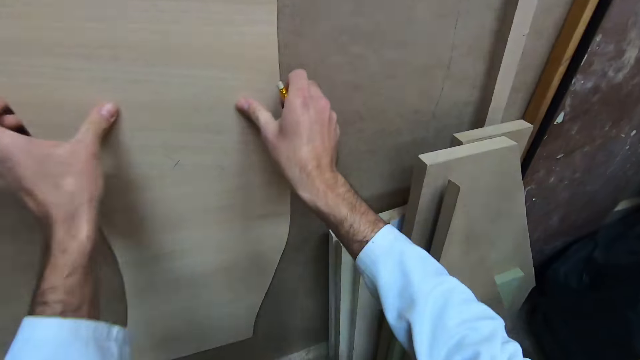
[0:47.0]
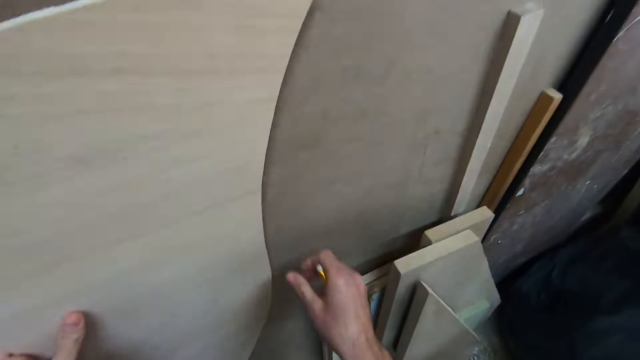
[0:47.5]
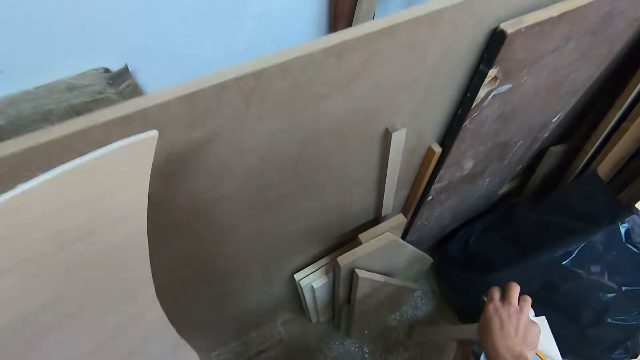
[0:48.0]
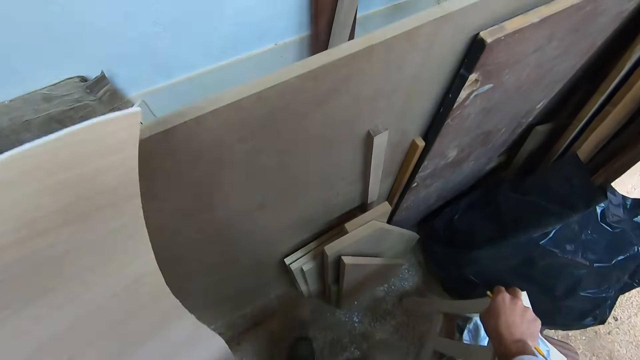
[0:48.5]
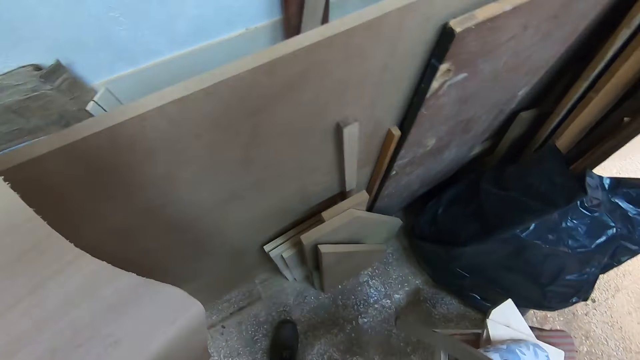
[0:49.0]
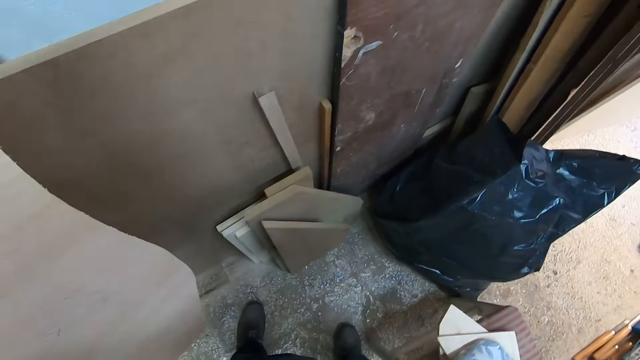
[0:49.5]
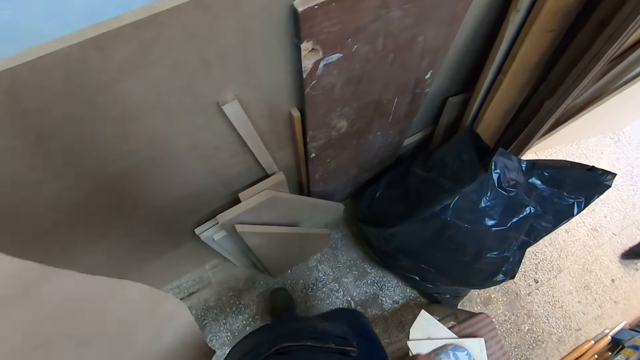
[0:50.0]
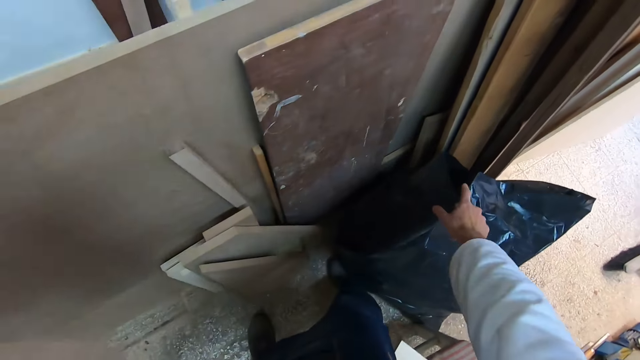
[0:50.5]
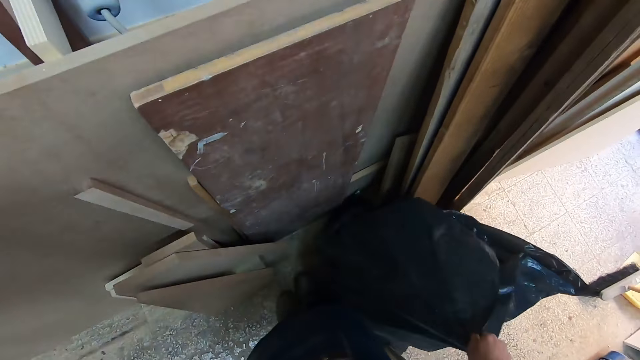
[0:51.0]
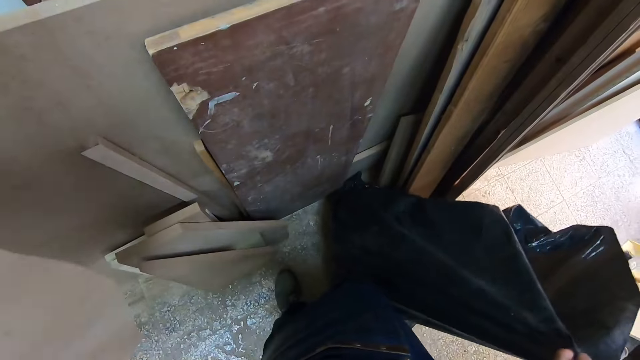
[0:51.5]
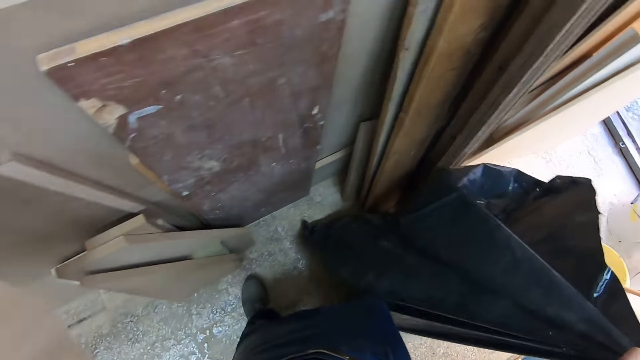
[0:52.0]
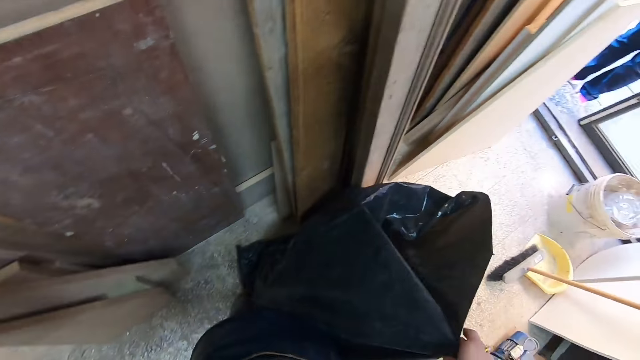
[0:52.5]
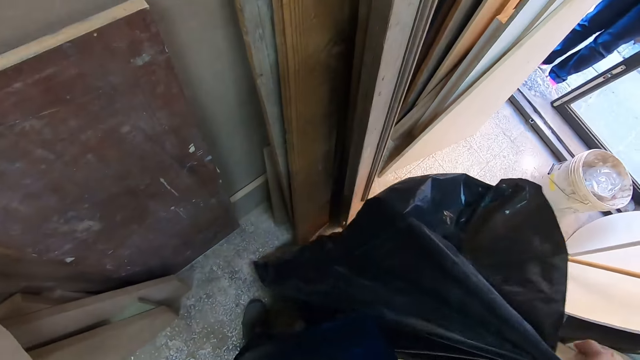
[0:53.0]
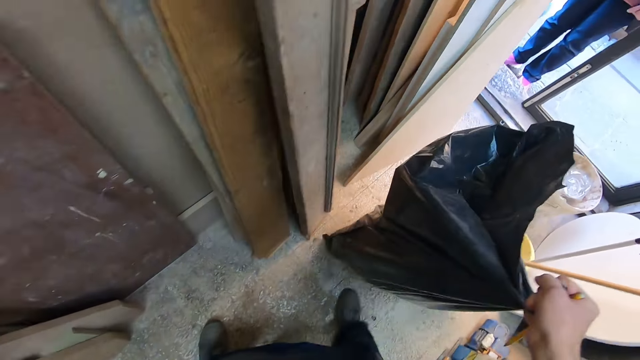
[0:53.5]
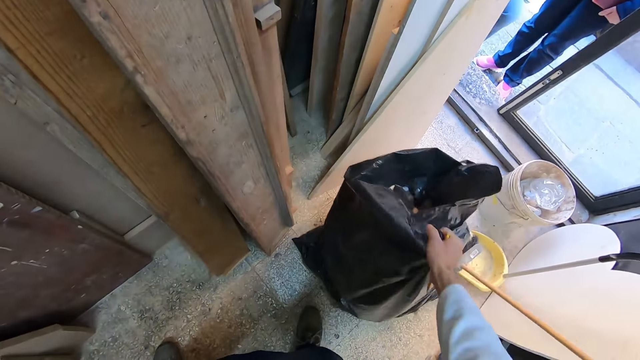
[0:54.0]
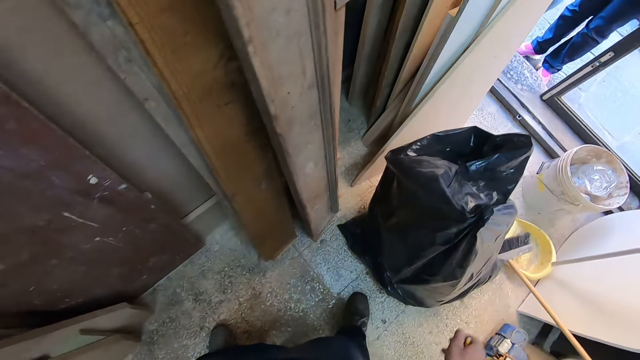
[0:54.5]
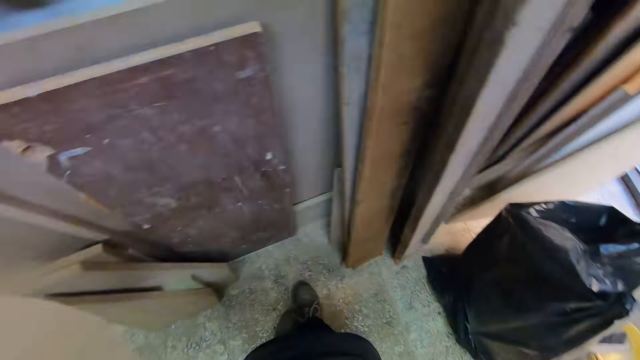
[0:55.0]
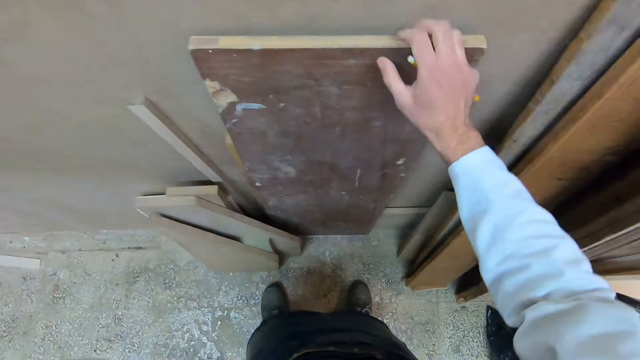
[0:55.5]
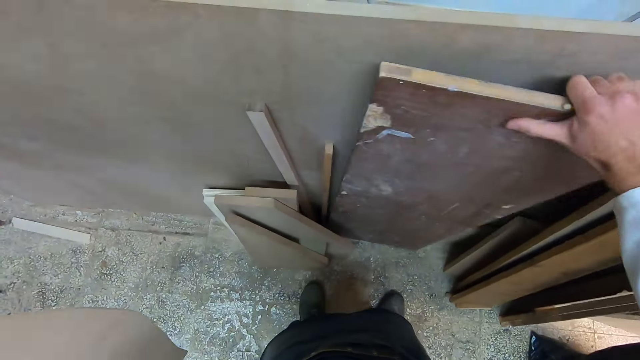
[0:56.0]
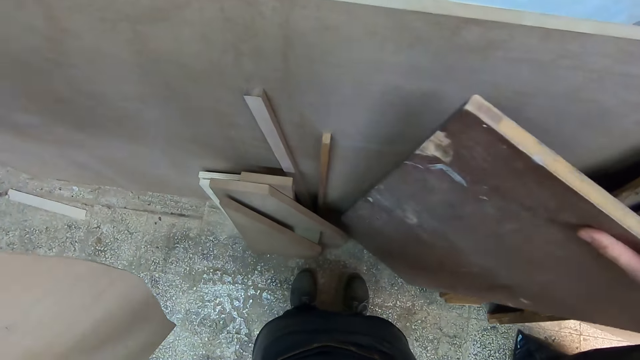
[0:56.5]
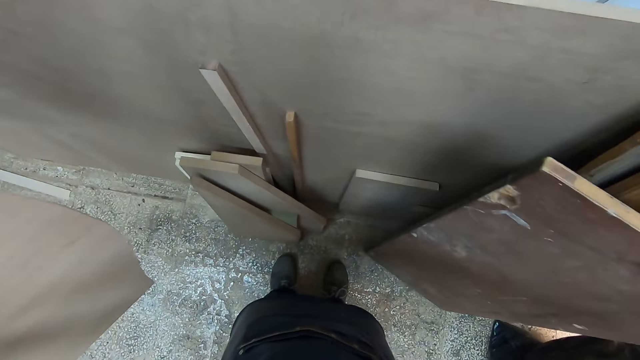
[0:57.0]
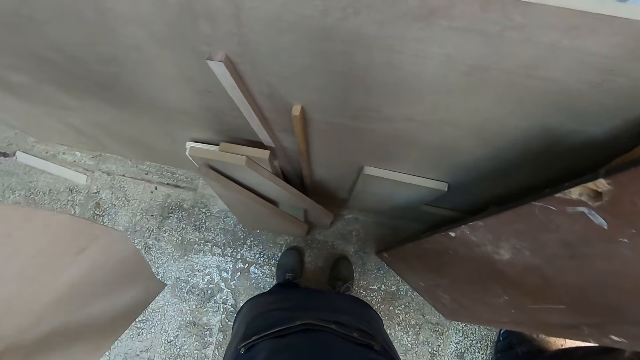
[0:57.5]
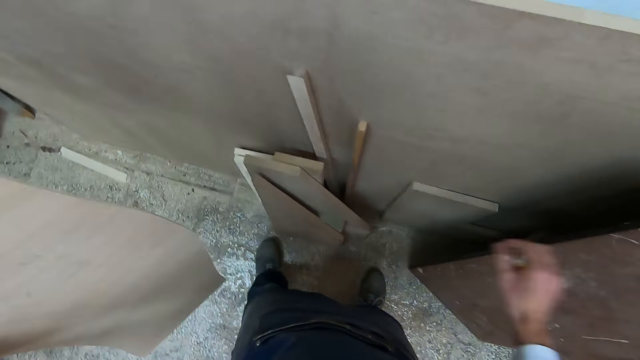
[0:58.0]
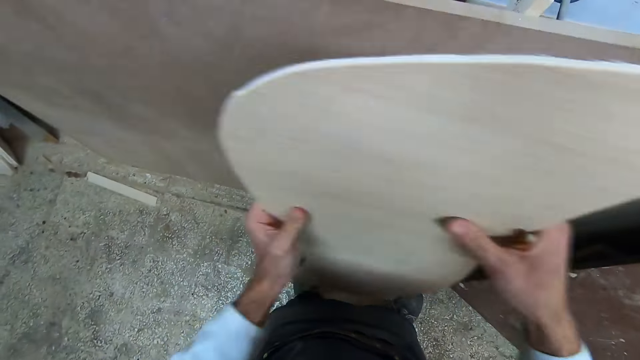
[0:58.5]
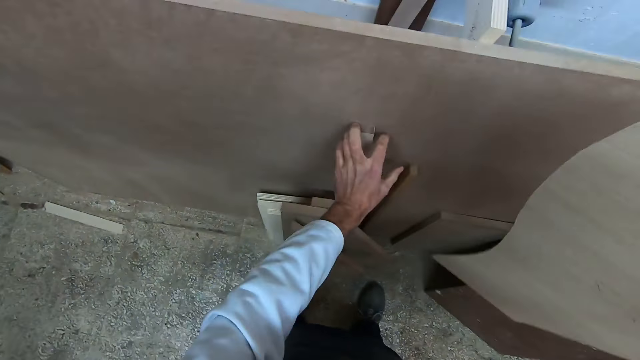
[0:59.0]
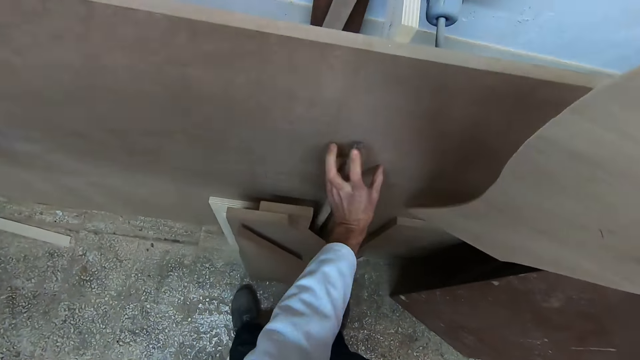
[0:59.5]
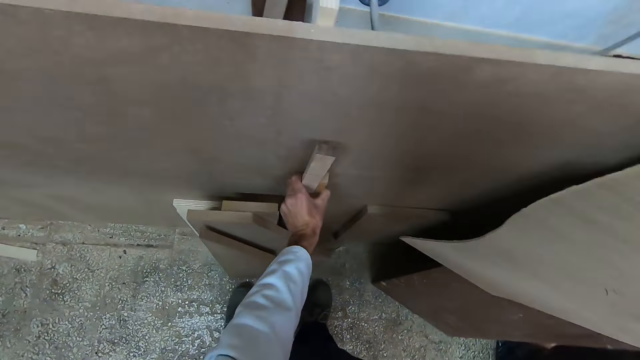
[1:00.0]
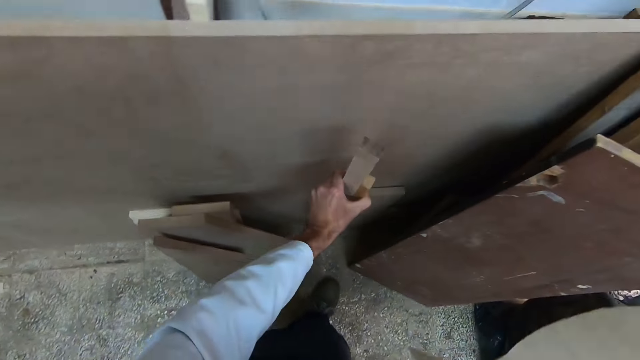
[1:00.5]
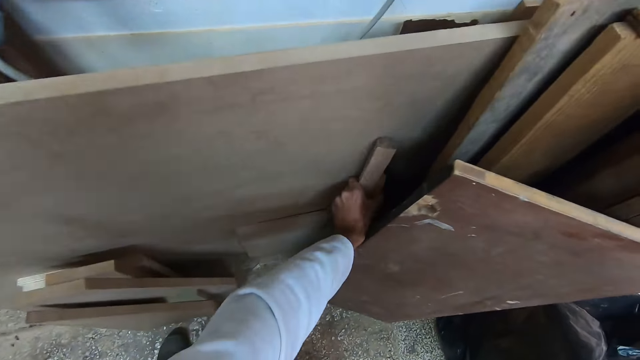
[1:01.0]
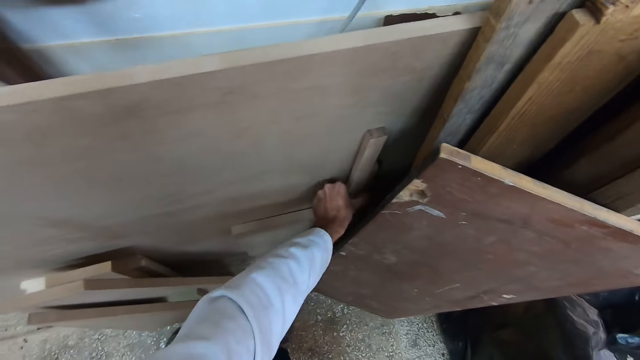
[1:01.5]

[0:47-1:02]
The camera wearer drags out the plank from behind the stack of wood with his hands. He stands. He holds the plank with his left hand. He moves the chair aside with his right hand. He moves a black bag aside with his right hand. He moves wood aside with his right hand. He passes the plank in his left hand to his right hand. He moves some woods aside with his left hand.

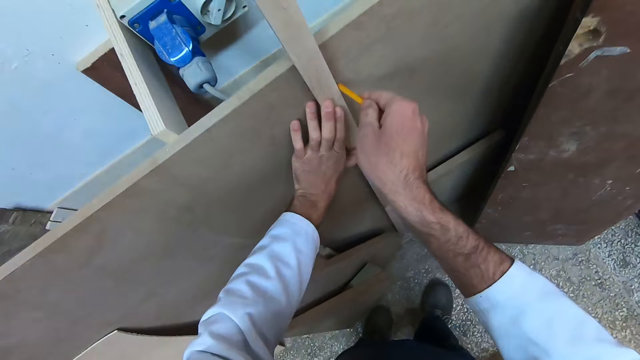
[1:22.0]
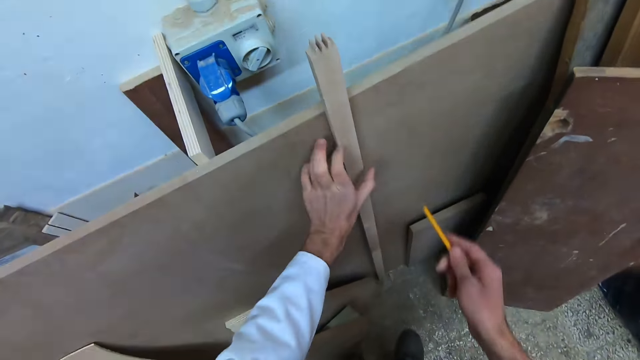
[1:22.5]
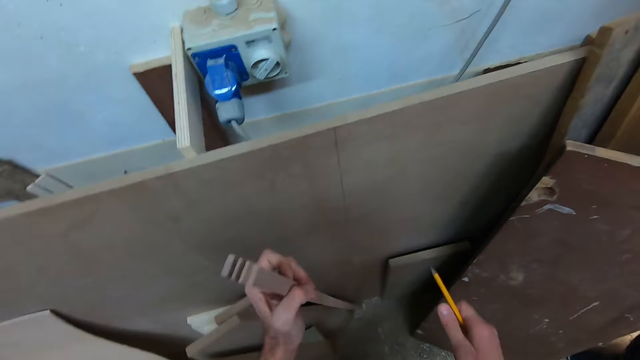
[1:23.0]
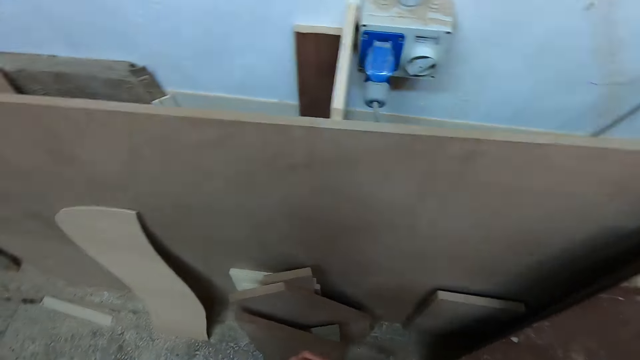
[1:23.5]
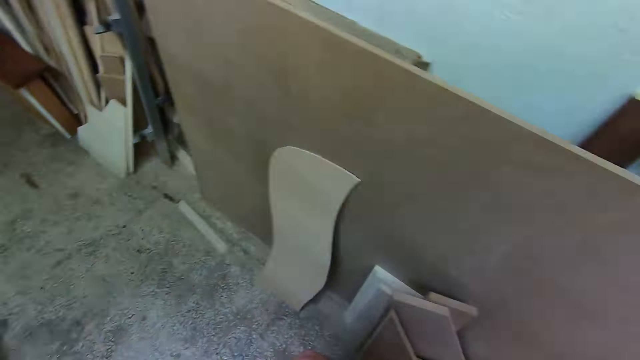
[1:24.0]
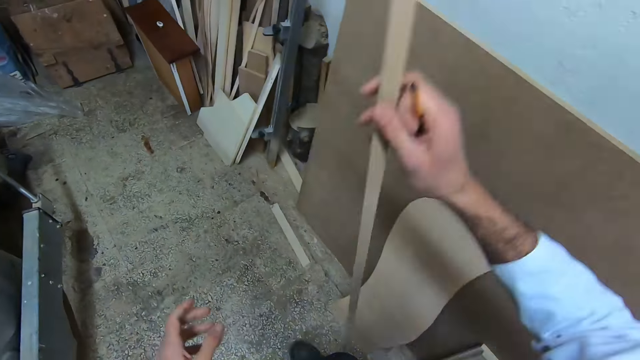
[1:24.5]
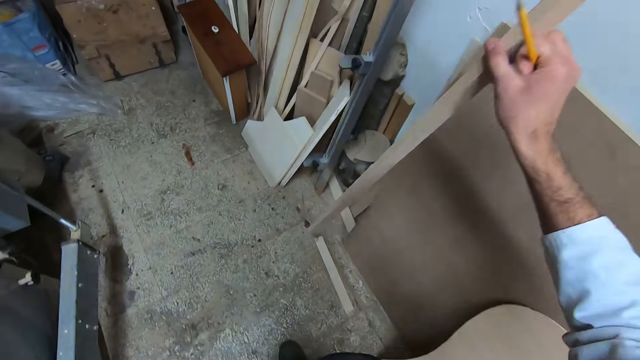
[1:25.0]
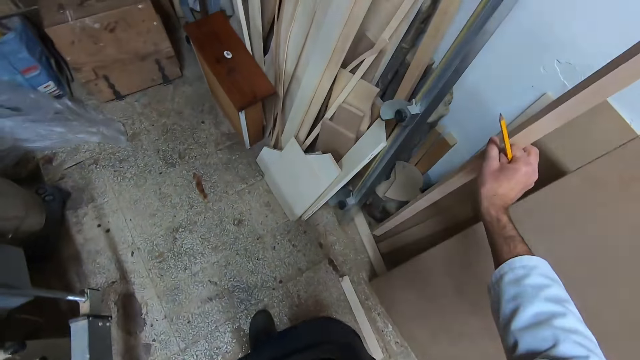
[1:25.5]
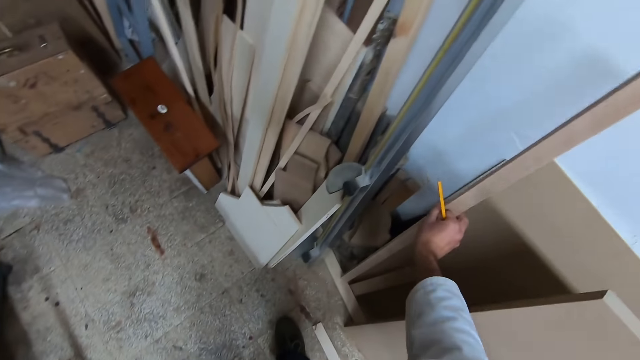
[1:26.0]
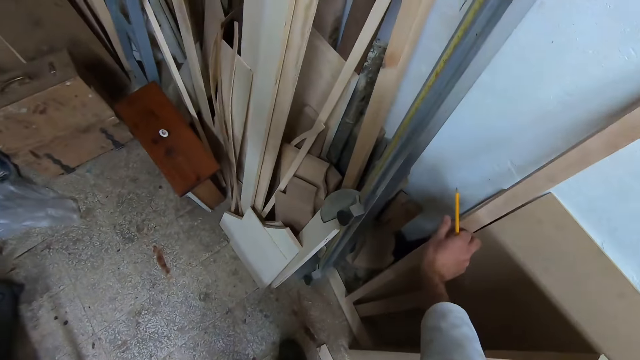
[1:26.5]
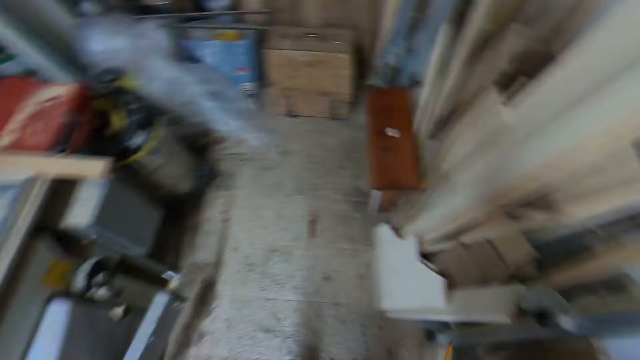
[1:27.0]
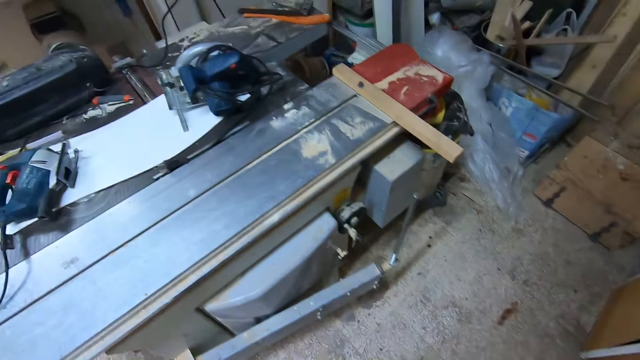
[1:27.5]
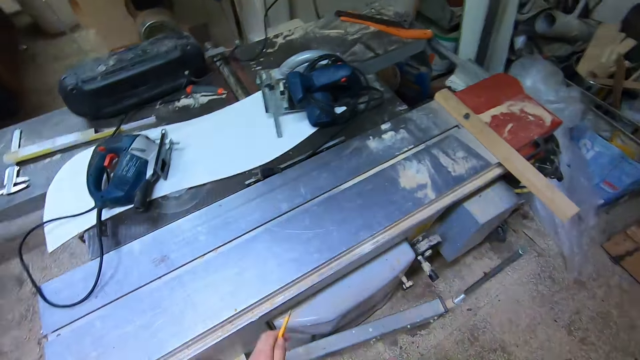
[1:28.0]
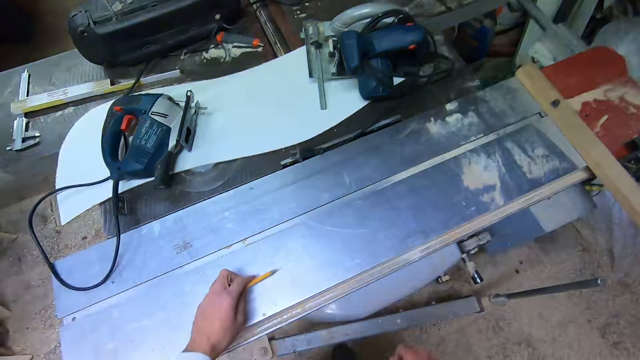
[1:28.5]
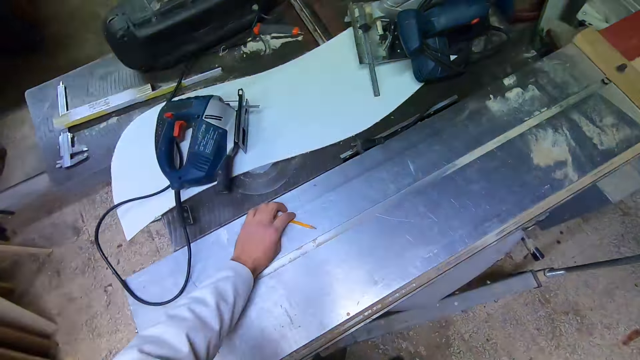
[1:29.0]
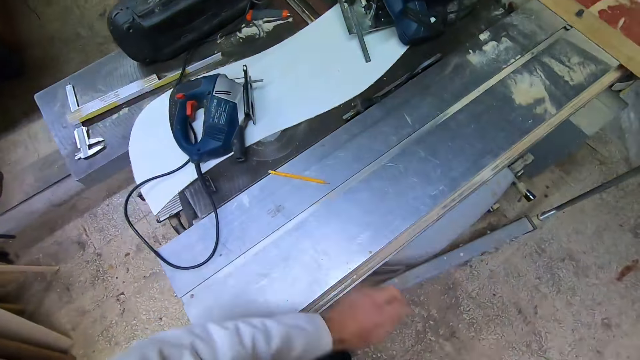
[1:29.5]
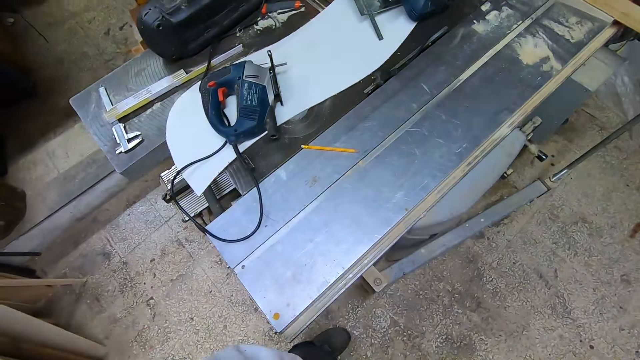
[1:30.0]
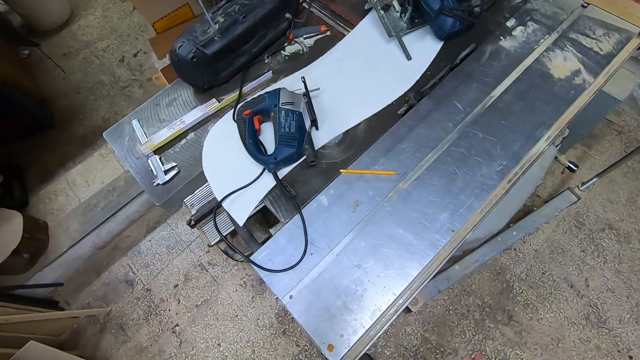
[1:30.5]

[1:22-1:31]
The camera wearer picks up the wood beside the slab wood with his left hand. He walks around the workshop. He passes the wood in his left hand to his right hand. He places the wood in his right hand on the ground against the wall. He places the pencil in his left hand on the worktable.
